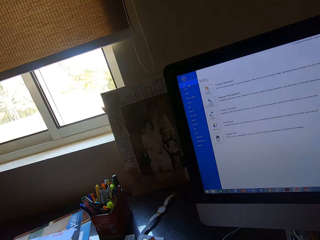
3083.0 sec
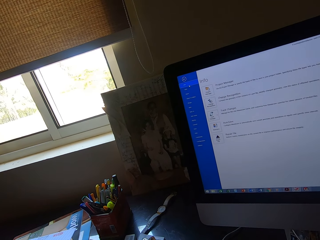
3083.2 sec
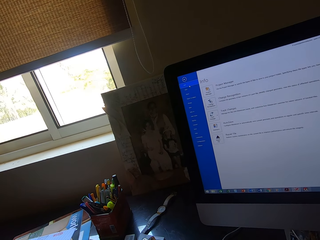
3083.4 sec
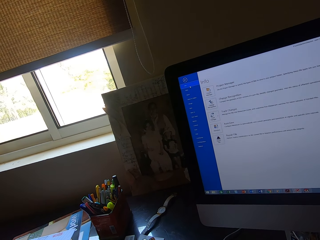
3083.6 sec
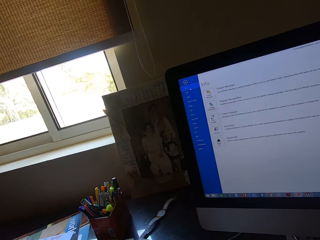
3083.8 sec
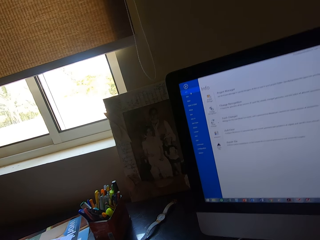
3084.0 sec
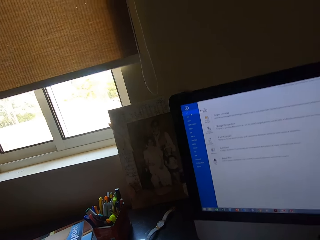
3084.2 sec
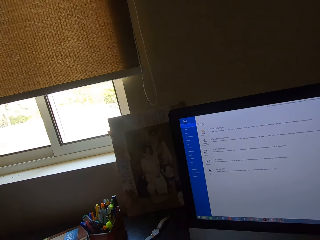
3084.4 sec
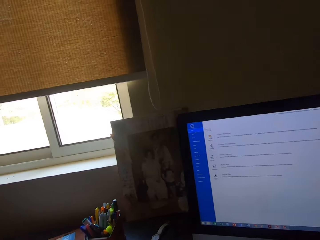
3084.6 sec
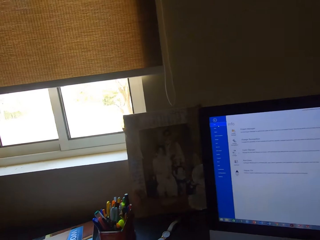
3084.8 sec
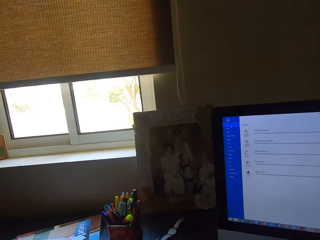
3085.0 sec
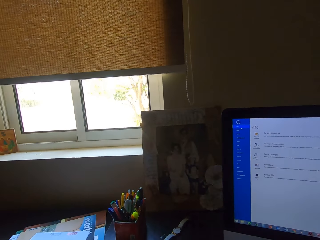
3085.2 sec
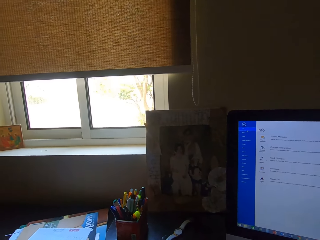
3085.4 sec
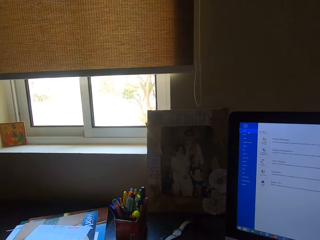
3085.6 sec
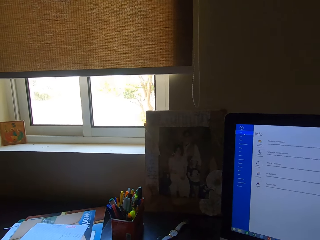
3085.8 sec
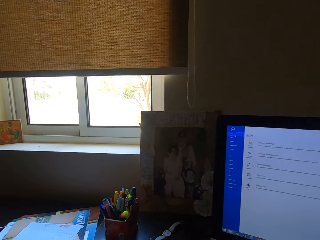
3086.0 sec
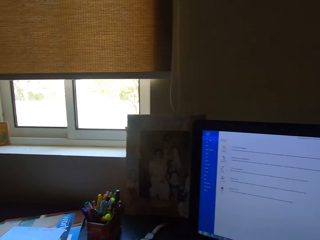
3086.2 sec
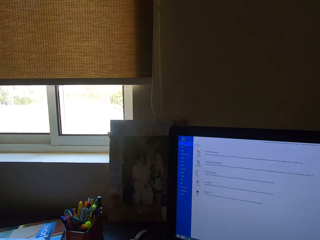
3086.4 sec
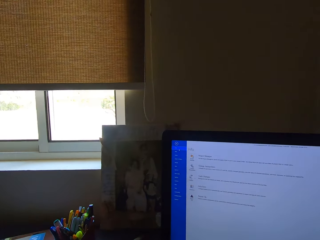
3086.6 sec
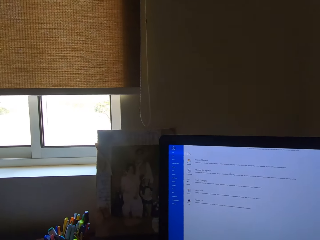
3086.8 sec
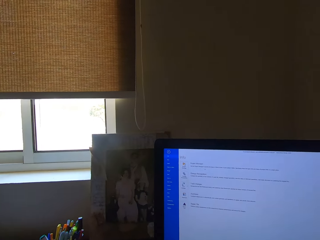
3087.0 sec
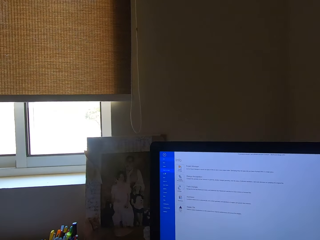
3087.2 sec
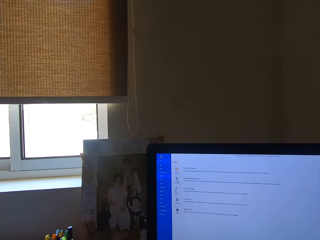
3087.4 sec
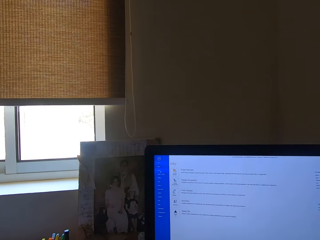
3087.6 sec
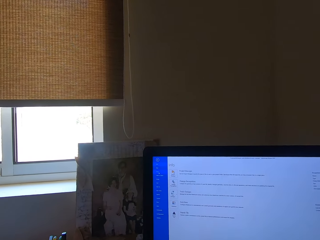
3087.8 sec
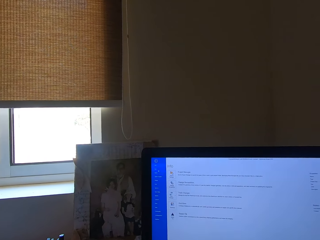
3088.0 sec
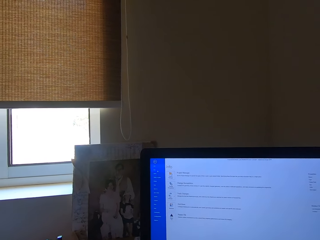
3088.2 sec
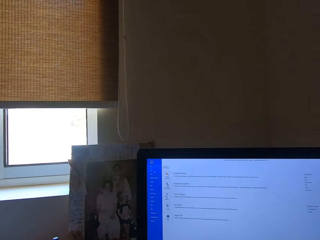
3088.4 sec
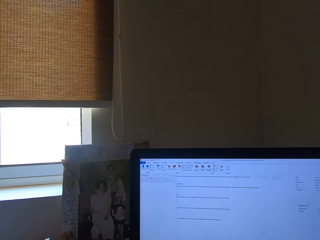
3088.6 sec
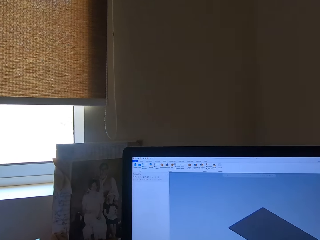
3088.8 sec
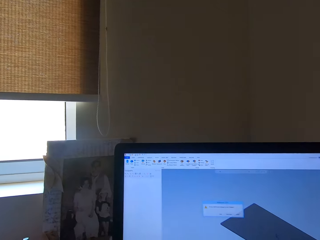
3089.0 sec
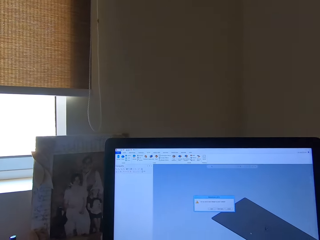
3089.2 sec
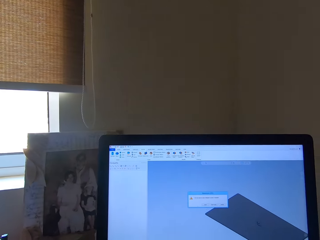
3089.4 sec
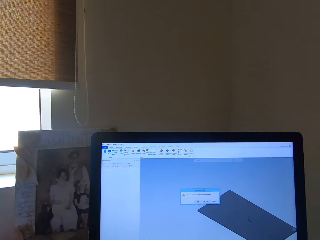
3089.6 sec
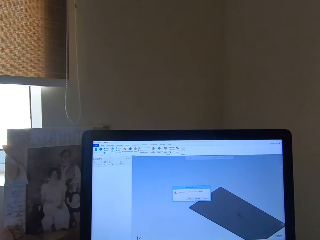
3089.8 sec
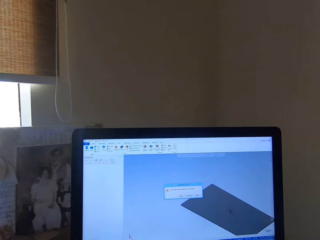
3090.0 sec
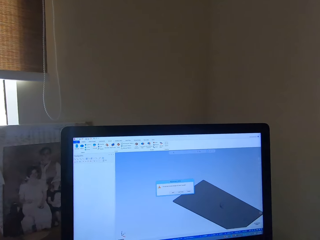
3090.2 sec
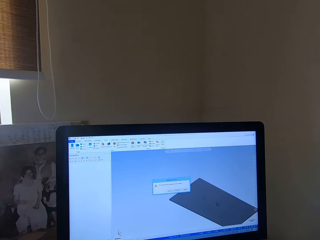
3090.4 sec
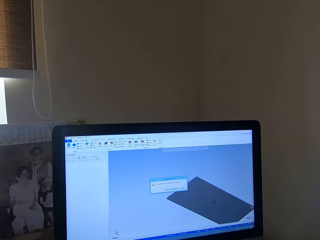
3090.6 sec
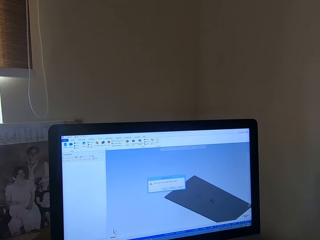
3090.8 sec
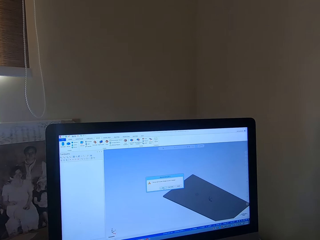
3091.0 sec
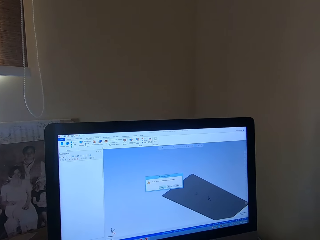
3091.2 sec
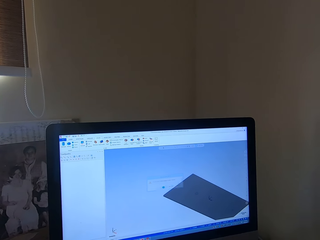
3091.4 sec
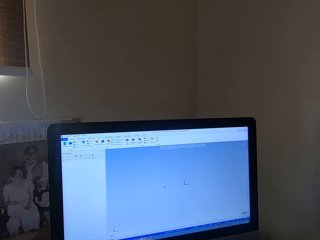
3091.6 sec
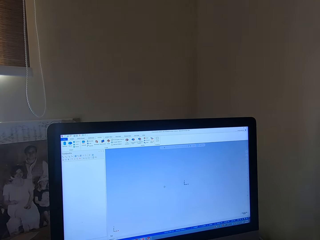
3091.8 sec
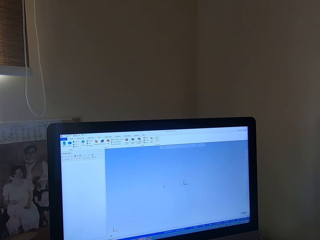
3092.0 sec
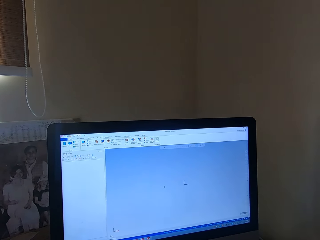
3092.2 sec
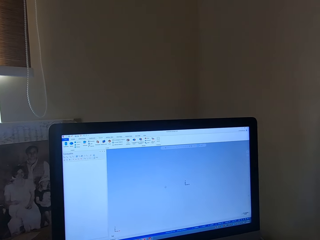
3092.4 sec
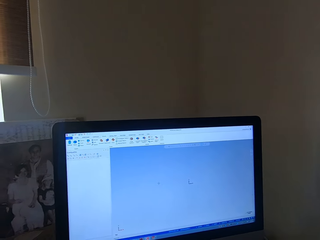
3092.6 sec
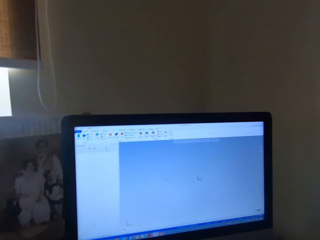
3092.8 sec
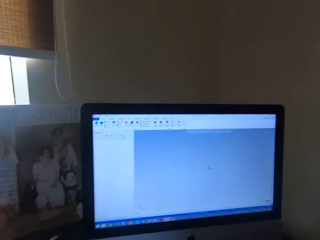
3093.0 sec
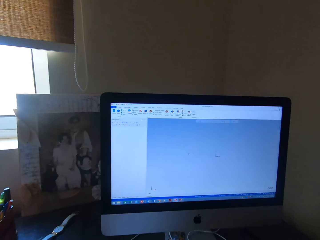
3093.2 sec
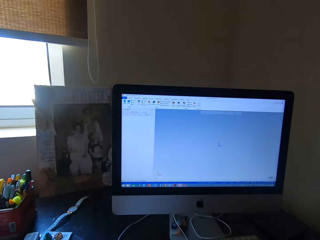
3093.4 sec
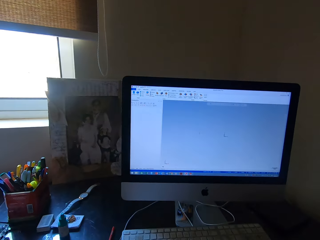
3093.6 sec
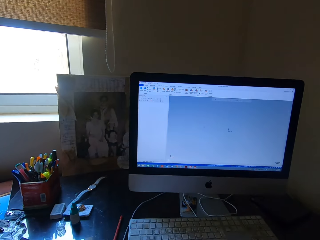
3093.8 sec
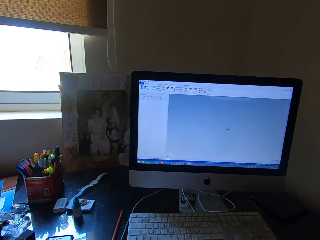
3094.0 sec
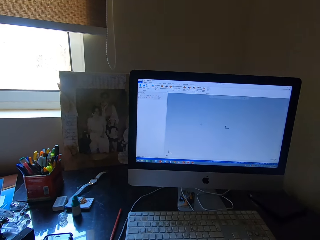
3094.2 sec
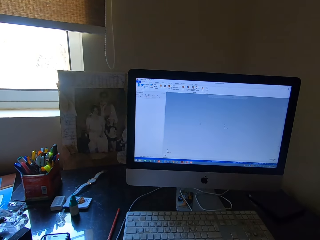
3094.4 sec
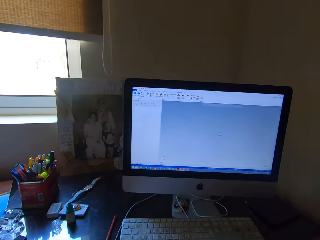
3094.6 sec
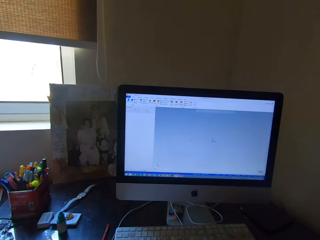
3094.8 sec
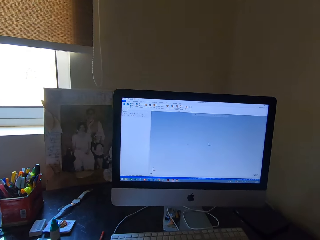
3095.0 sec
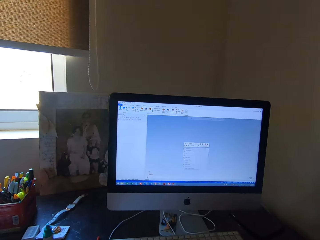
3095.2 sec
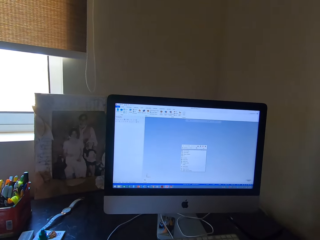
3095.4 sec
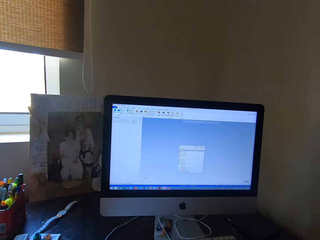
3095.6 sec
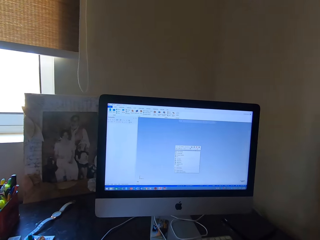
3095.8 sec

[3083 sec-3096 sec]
The camera wearer moves. They open an app. They click on the mouse.

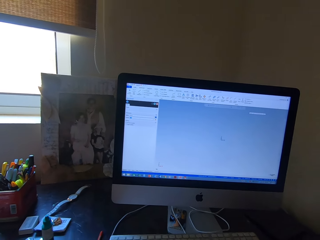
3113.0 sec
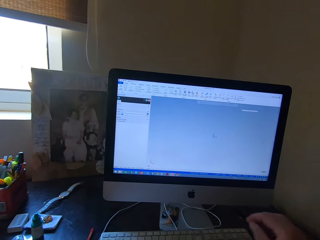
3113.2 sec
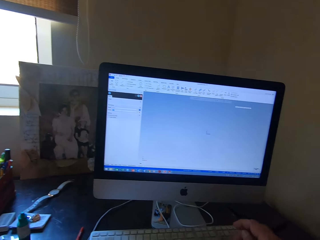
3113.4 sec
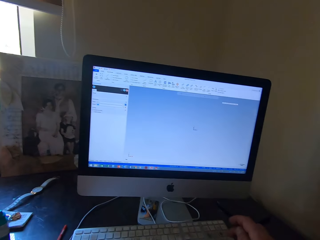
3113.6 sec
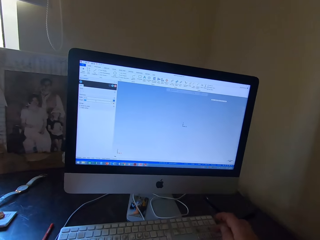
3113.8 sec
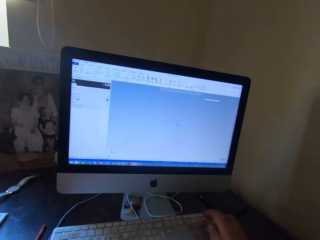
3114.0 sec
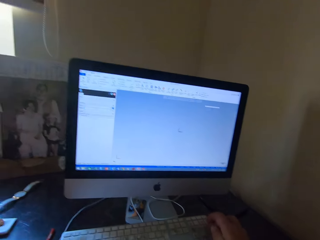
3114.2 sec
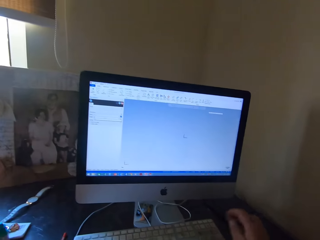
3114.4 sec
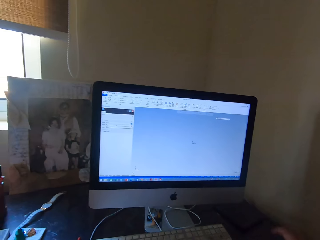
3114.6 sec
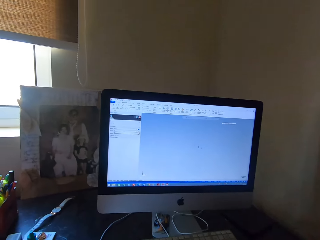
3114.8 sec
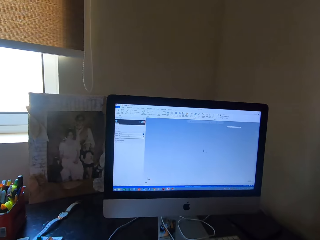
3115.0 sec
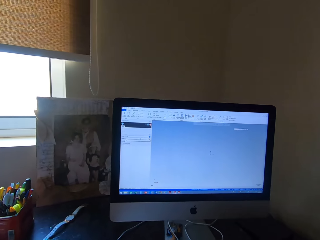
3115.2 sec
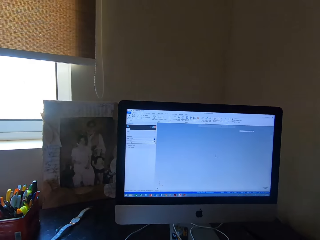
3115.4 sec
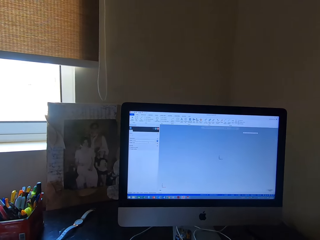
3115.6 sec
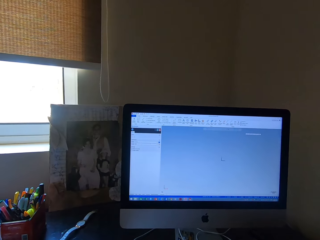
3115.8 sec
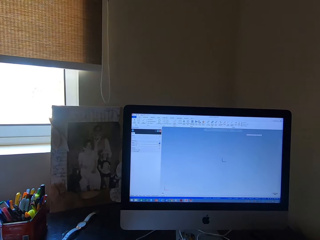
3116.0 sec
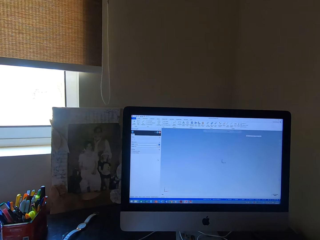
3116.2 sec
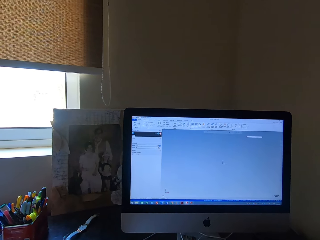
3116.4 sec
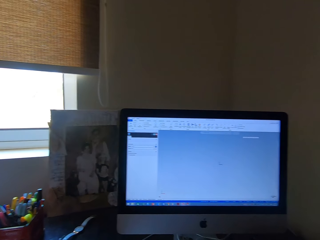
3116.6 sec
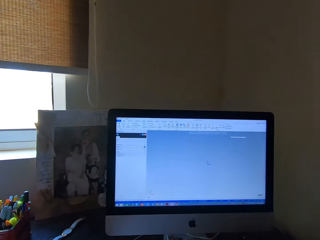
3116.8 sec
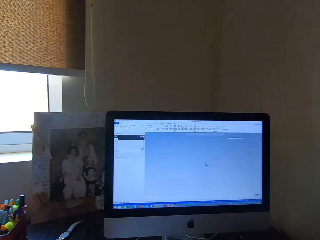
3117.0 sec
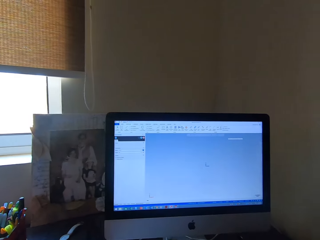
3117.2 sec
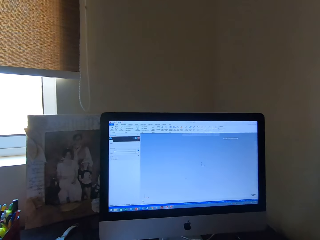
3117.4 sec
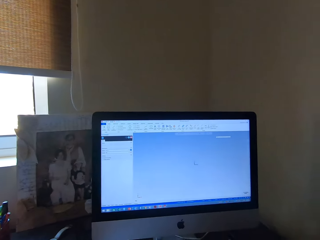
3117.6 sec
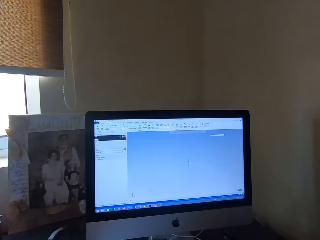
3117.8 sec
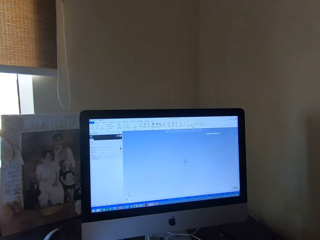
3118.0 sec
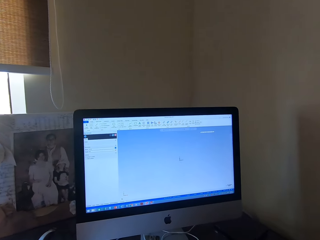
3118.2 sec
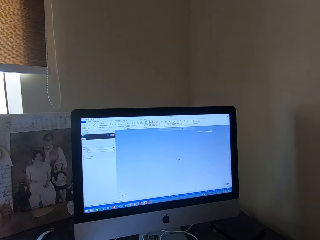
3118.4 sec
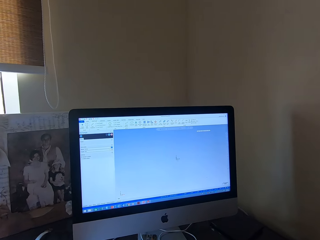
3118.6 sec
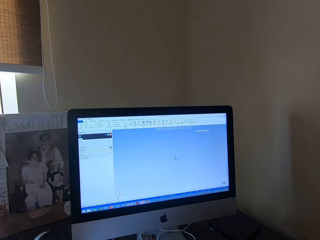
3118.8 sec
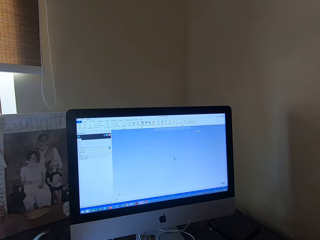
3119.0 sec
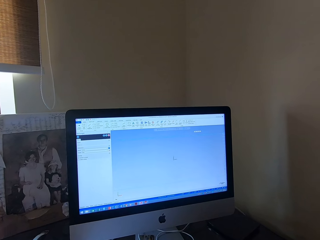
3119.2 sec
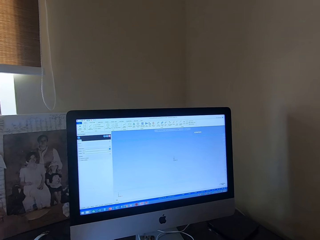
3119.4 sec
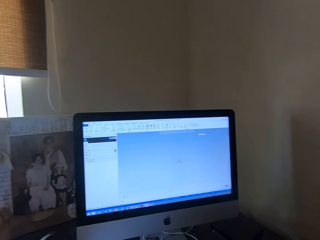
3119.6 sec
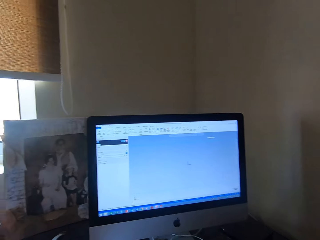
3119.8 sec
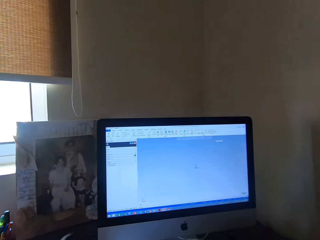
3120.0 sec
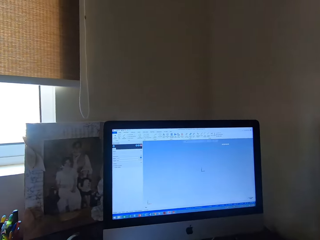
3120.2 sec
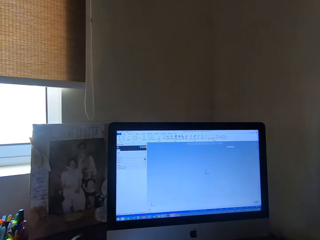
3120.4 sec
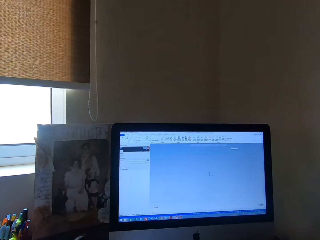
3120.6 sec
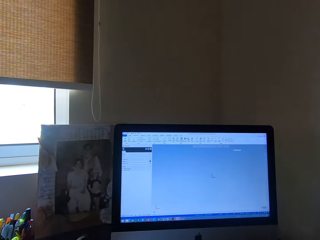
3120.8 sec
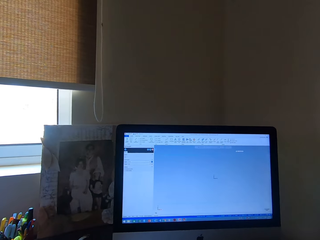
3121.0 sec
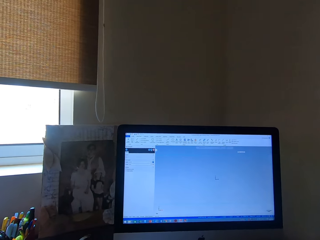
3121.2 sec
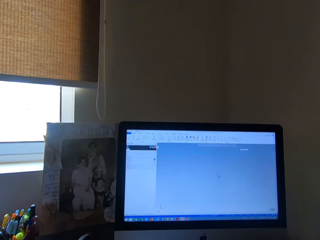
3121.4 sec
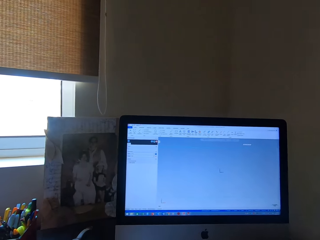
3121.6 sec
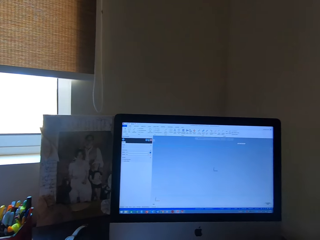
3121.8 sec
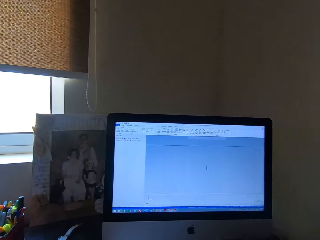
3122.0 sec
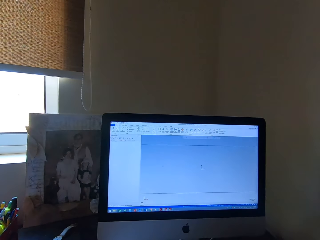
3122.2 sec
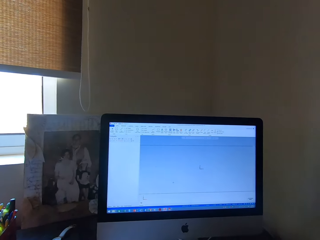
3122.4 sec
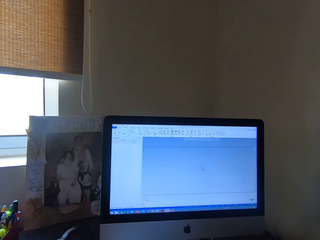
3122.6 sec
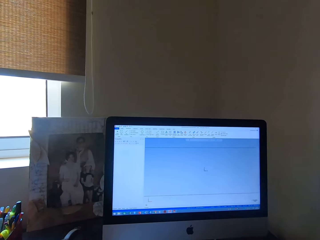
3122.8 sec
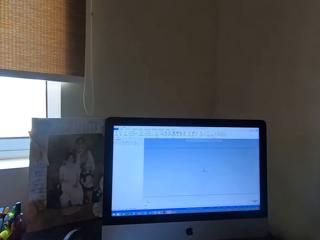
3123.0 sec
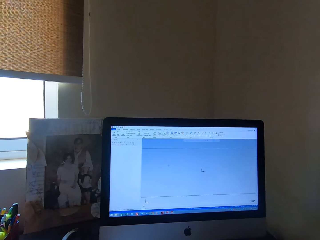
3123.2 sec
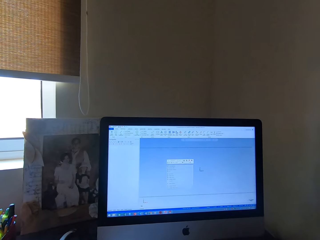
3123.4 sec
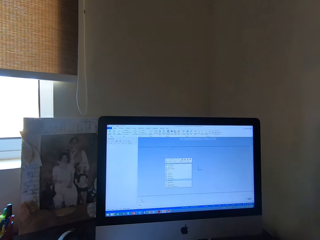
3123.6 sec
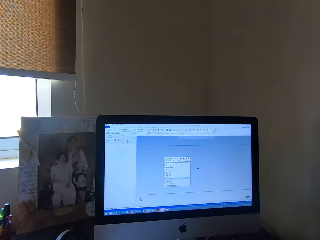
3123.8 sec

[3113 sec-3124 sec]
The camera wearer clicks on the mouse. They move. They click on the mouse.
